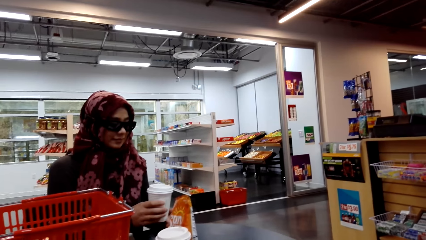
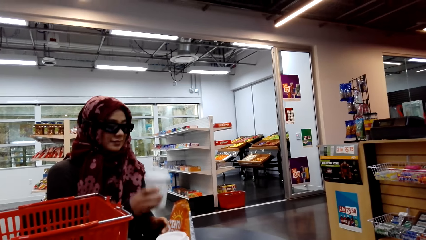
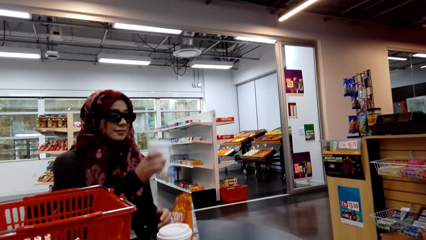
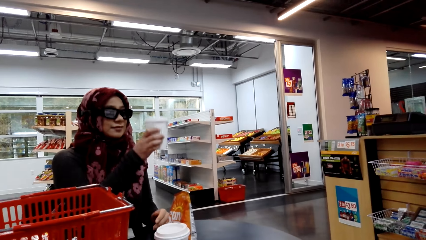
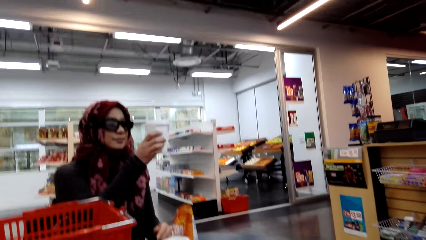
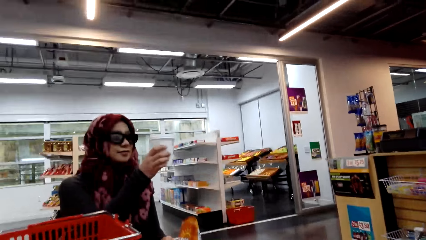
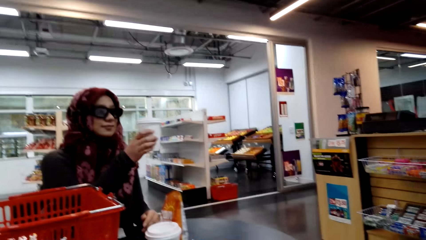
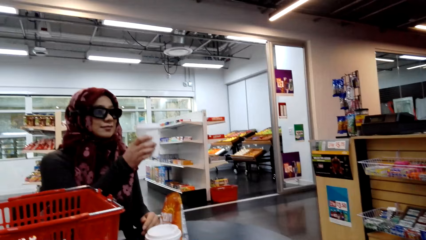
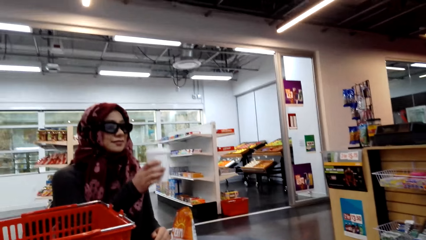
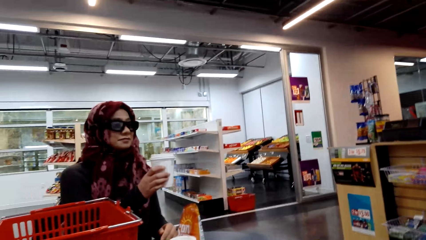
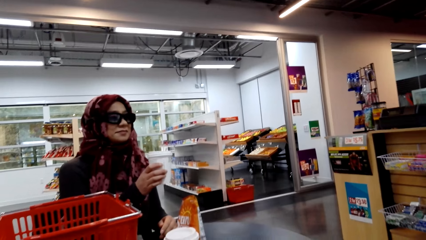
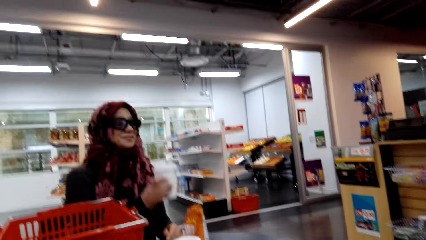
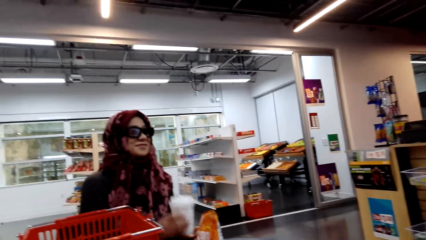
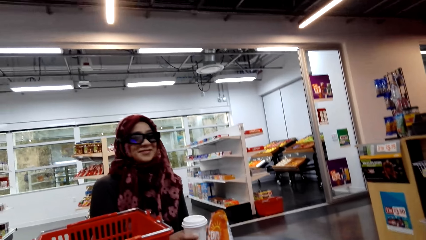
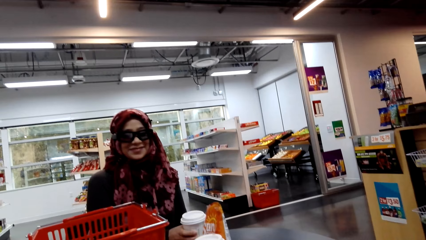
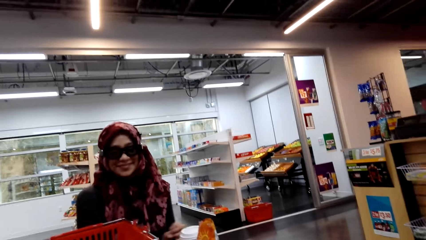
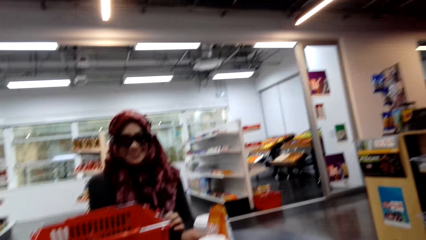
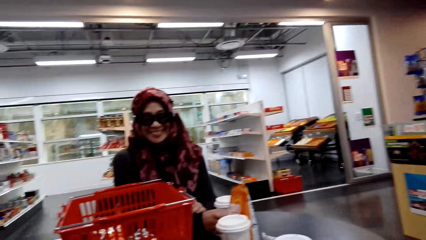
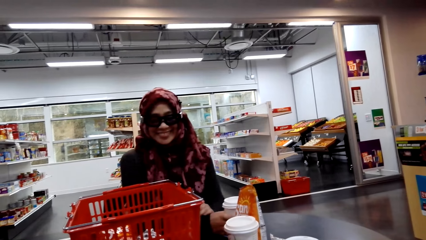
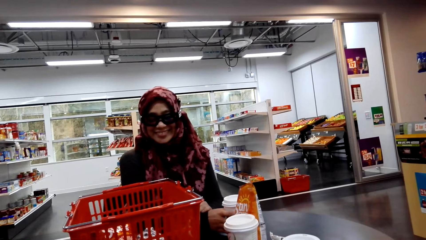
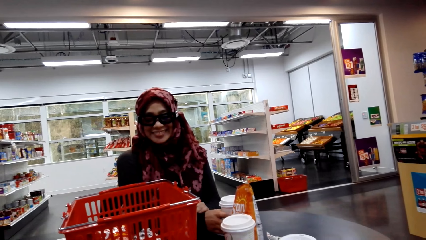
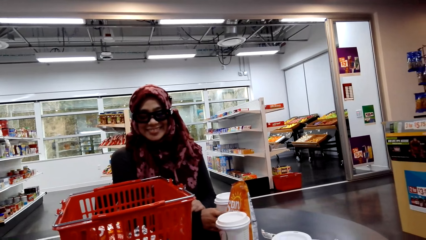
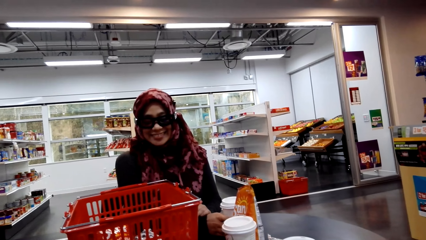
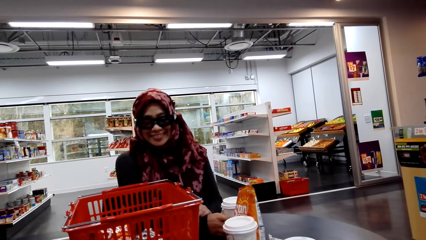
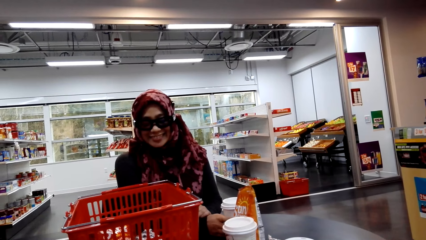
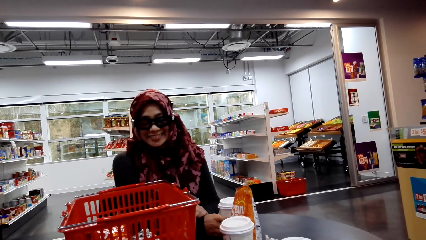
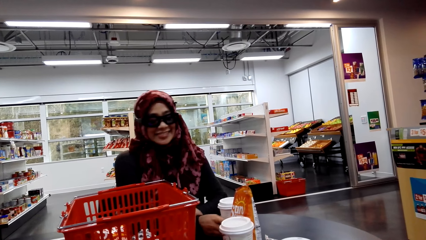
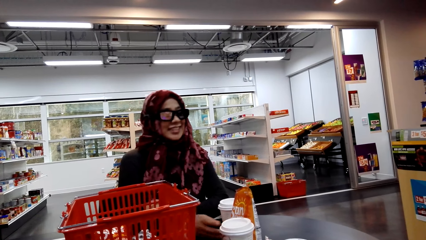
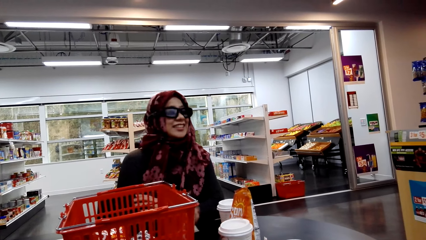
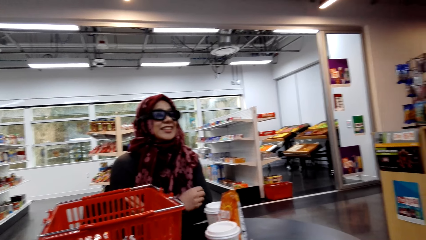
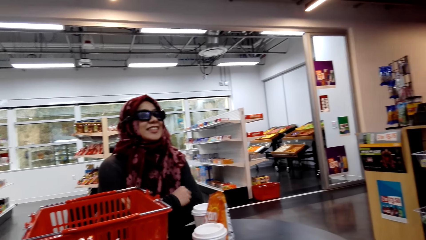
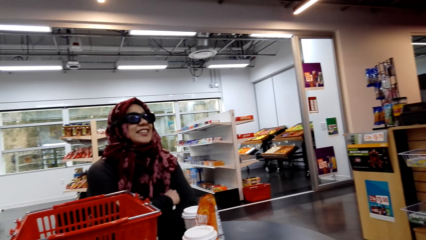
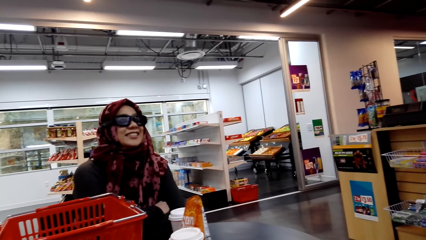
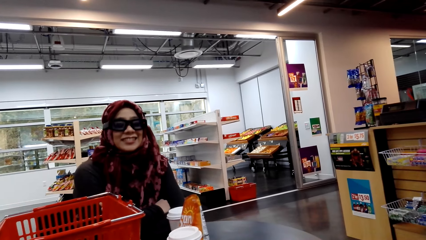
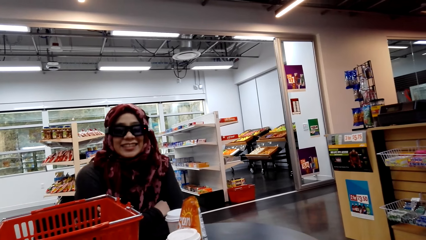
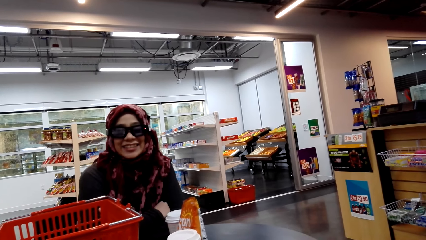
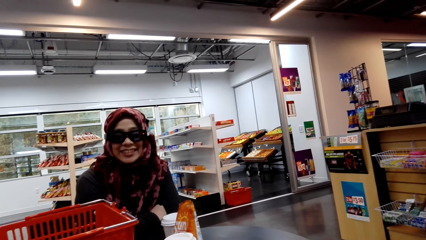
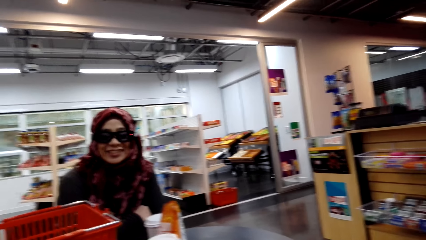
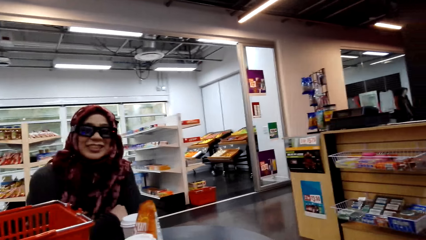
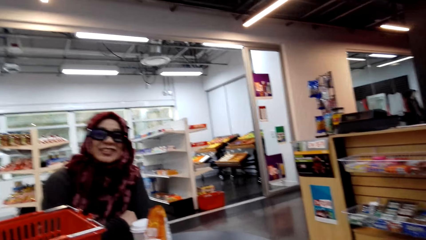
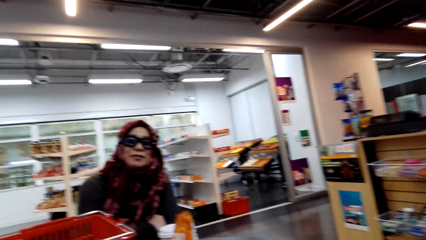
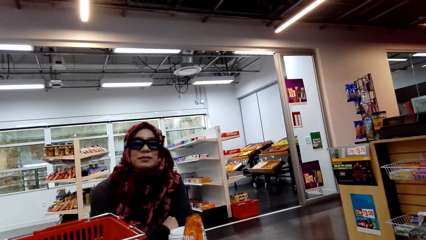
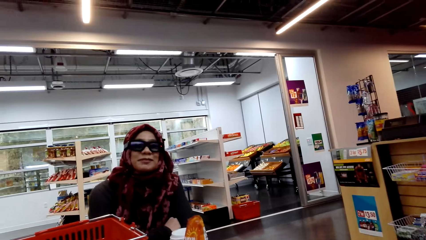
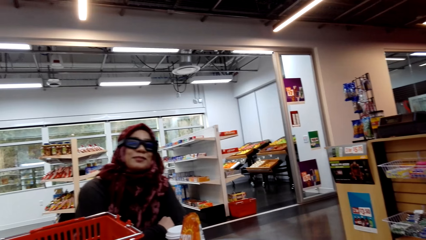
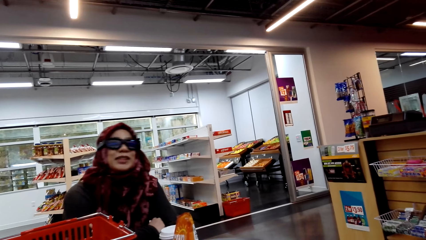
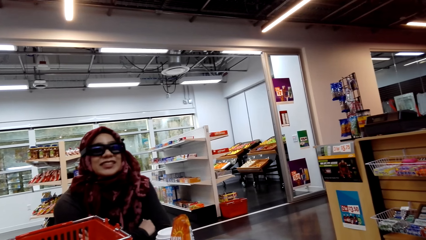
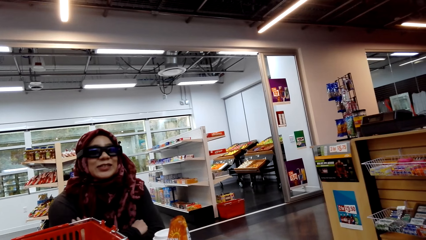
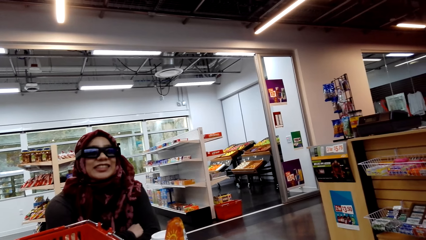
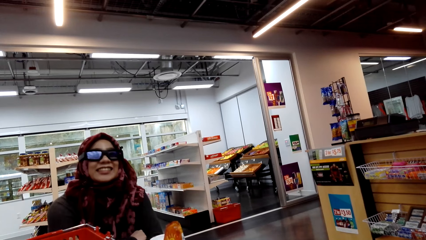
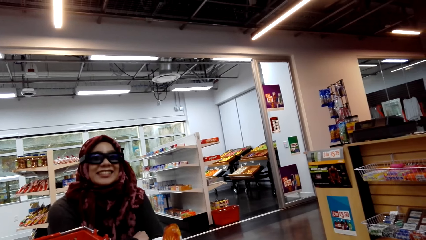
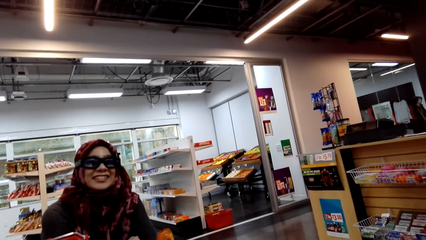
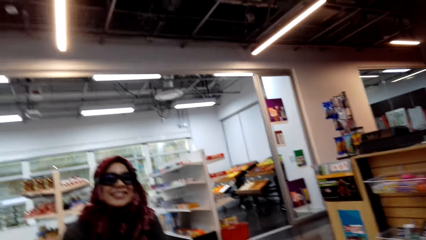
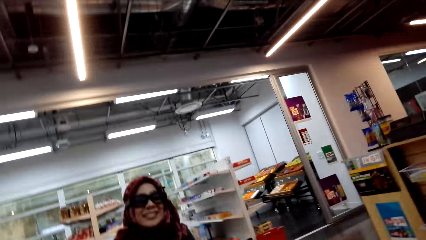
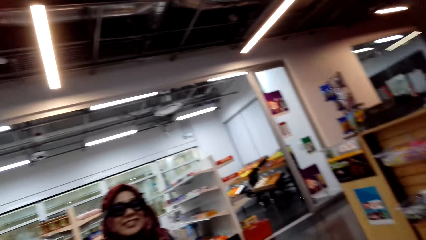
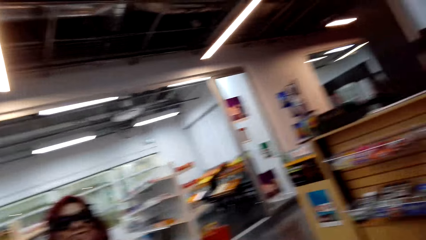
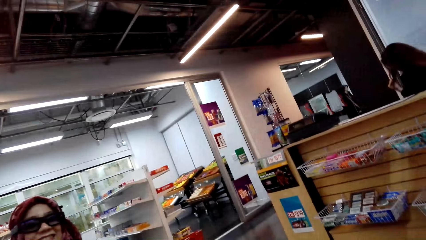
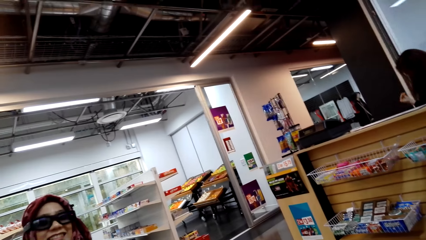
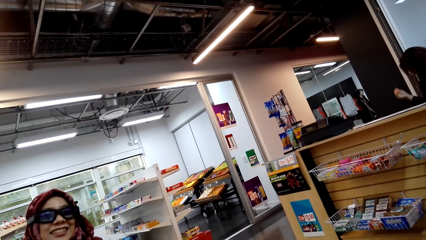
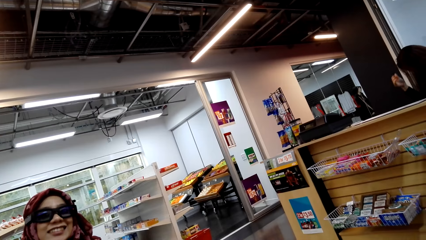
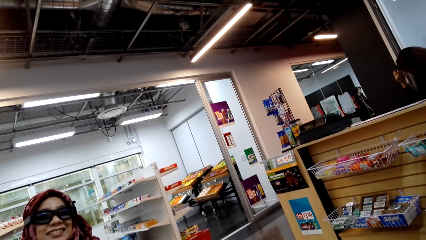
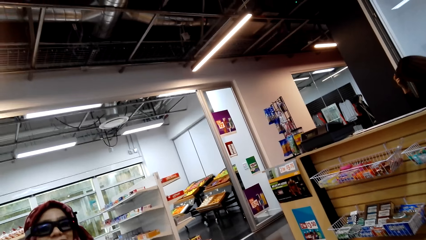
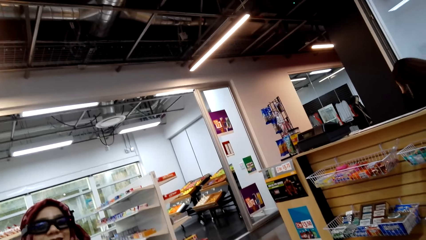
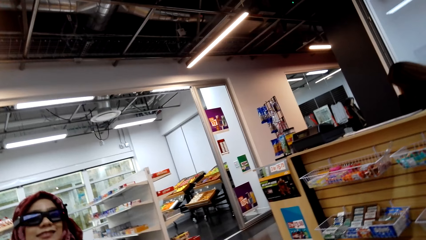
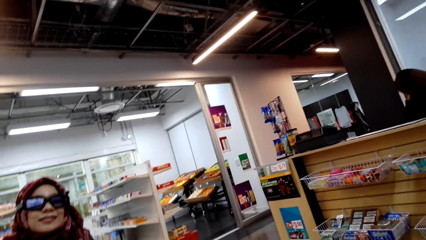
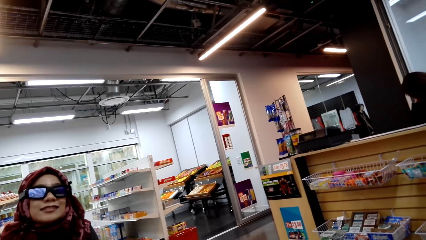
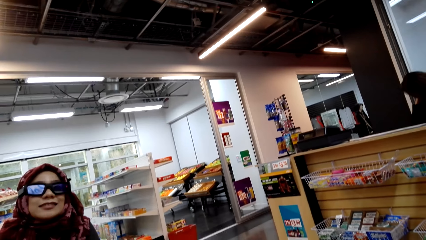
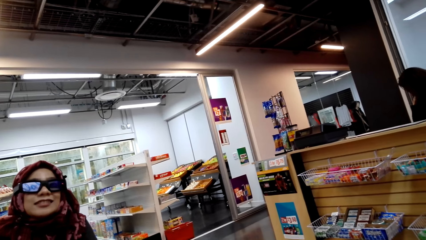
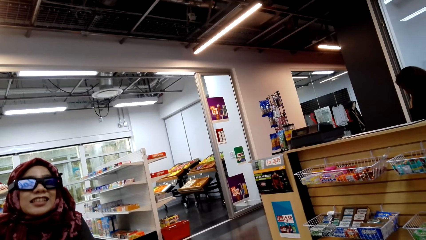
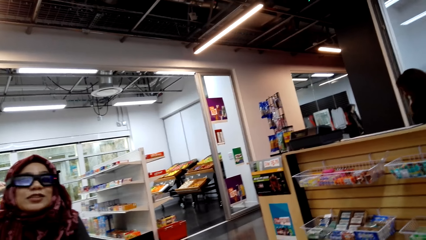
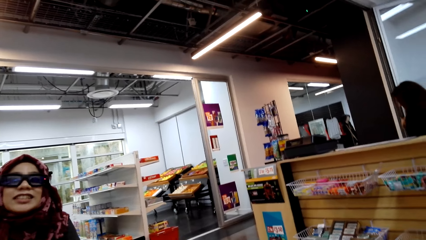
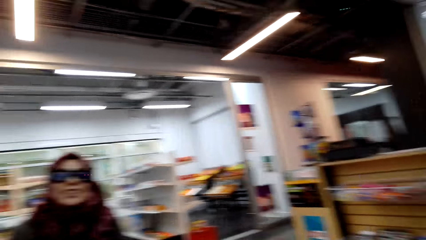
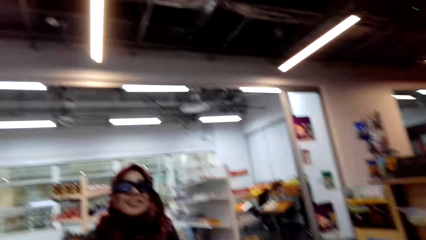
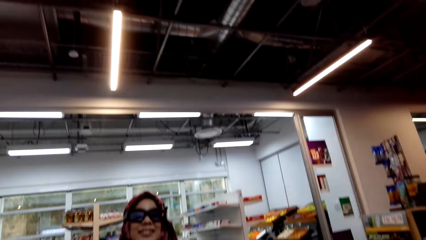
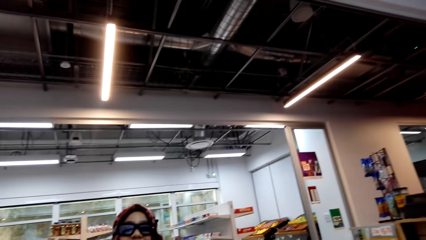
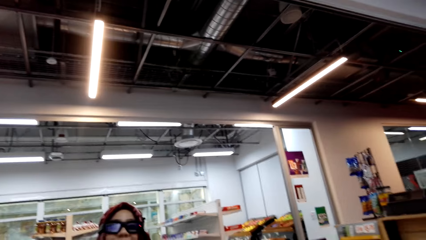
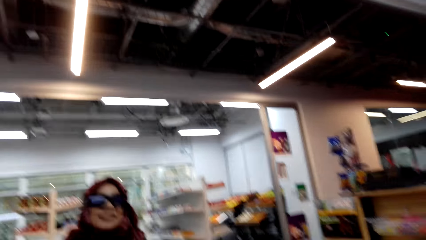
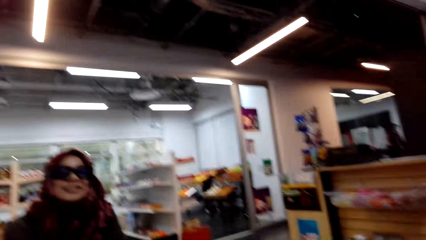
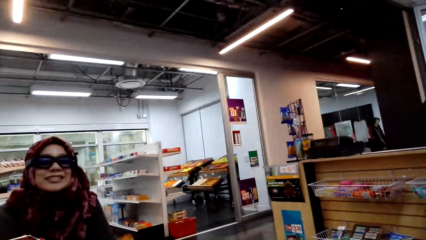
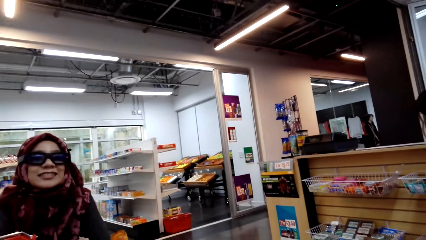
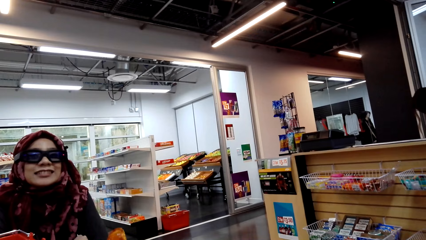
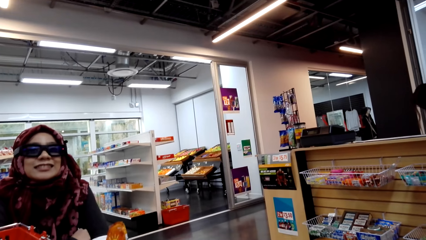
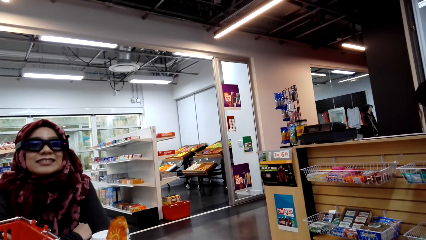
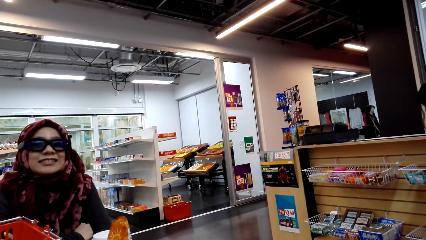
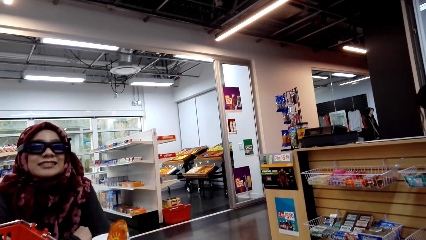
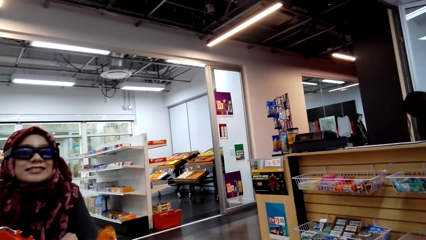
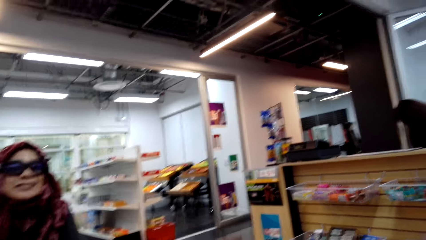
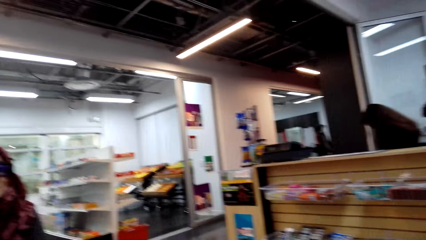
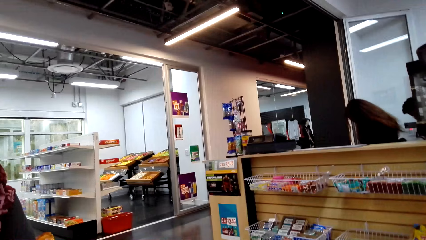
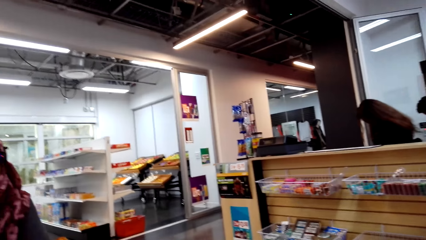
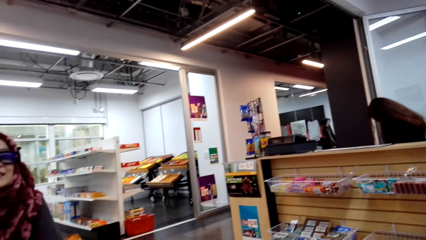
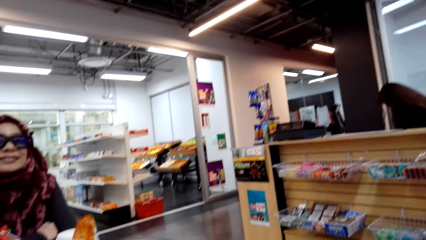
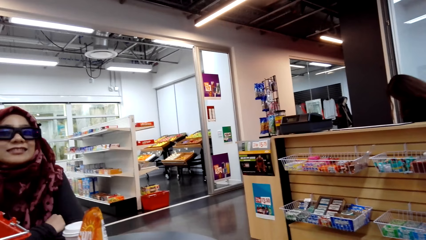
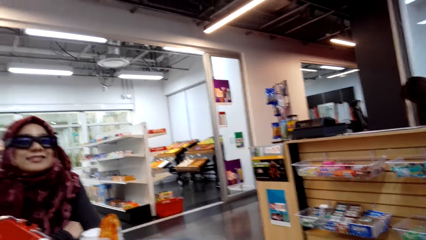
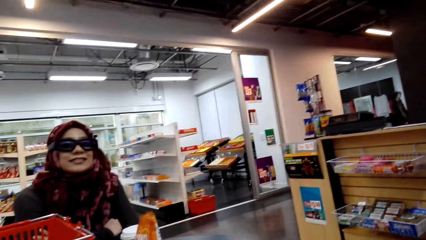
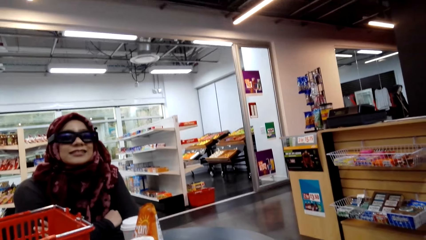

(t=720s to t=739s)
The woman touches the plastic tumbler. The woman stares at the plastic tumbler. The camera wearer looks at the woman. The woman puts the plastic tumbler on top of the table. The woman smiles at the camera wearer. The camera wearer converses with the woman. The woman converses with the camera wearer. The camera wearer looks at the woman. They converse with the woman.
